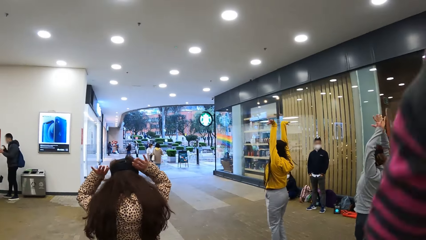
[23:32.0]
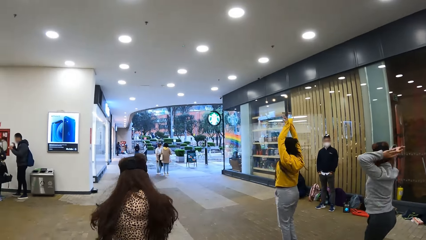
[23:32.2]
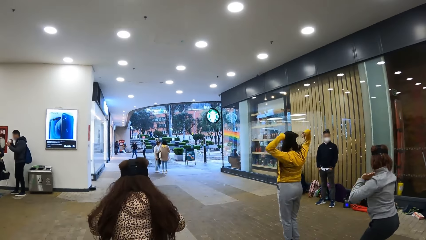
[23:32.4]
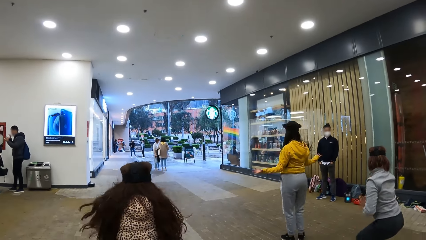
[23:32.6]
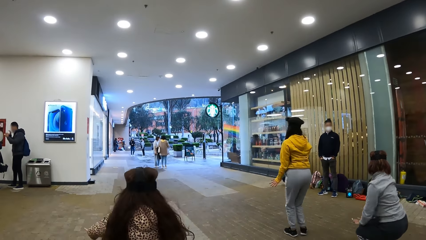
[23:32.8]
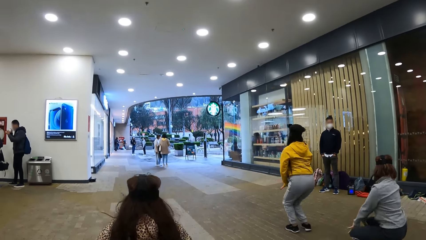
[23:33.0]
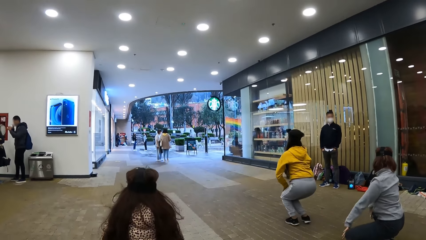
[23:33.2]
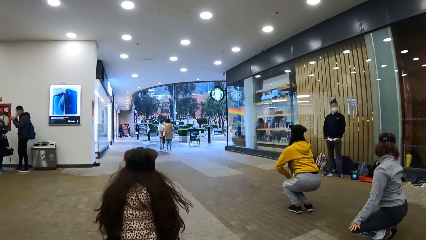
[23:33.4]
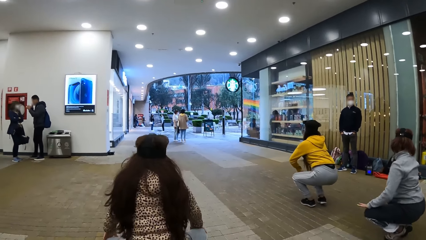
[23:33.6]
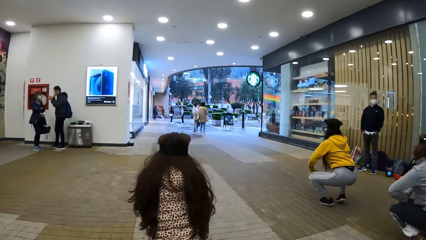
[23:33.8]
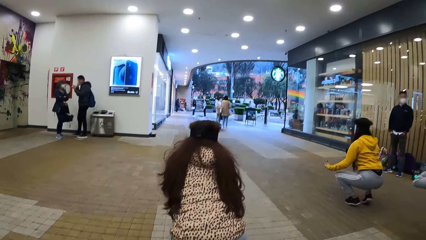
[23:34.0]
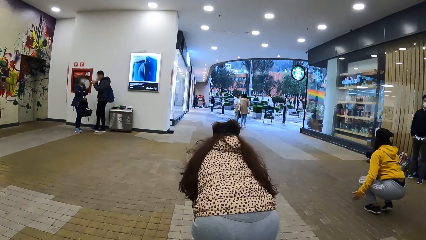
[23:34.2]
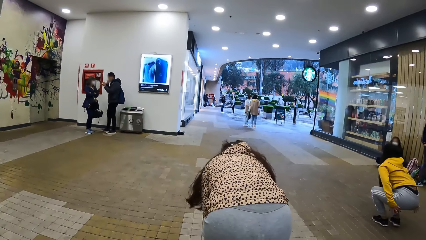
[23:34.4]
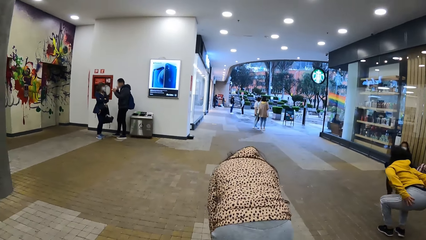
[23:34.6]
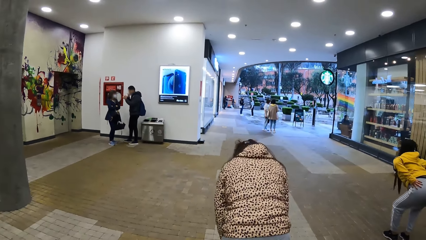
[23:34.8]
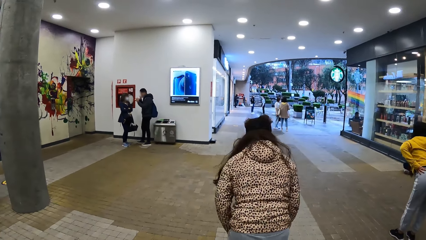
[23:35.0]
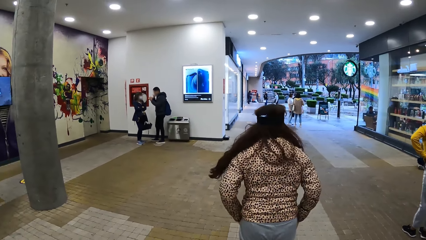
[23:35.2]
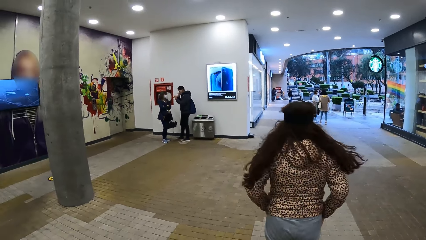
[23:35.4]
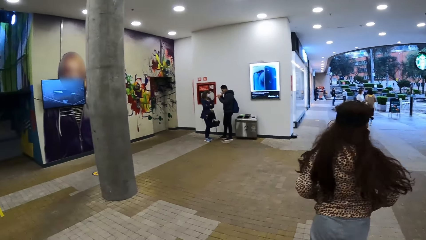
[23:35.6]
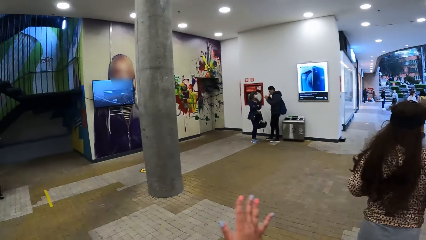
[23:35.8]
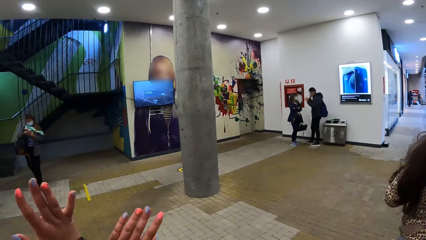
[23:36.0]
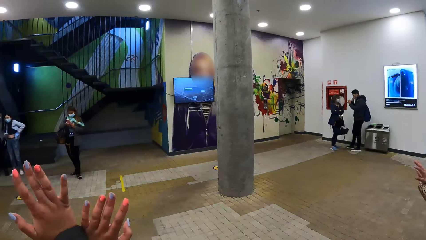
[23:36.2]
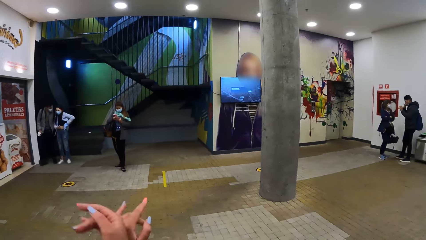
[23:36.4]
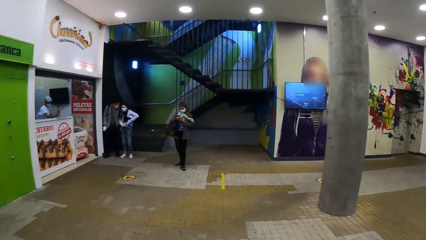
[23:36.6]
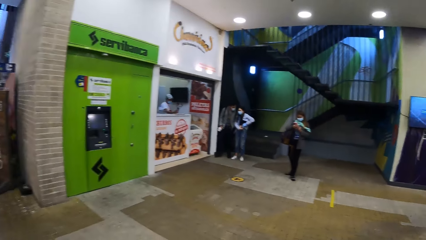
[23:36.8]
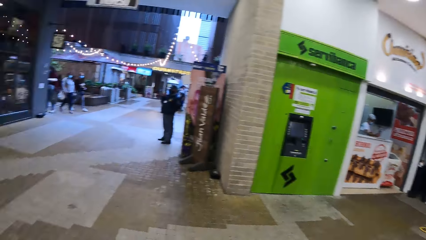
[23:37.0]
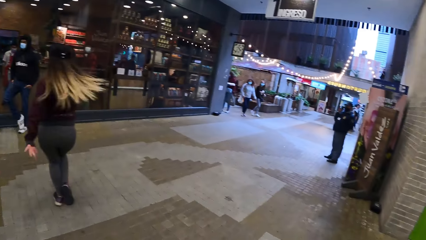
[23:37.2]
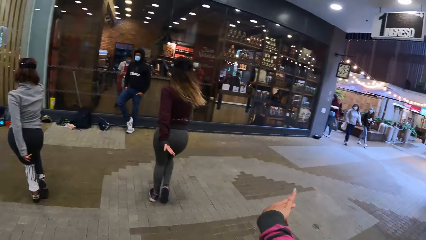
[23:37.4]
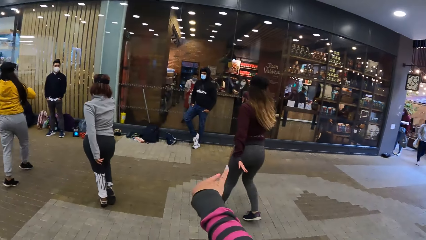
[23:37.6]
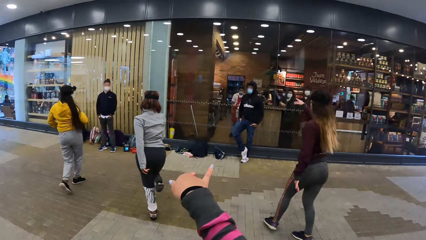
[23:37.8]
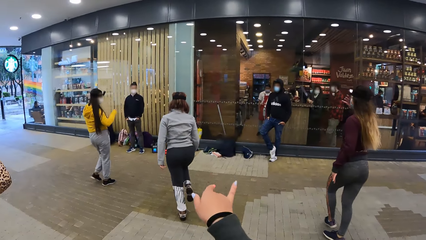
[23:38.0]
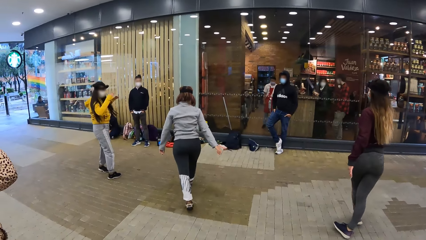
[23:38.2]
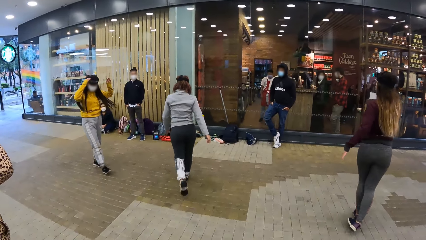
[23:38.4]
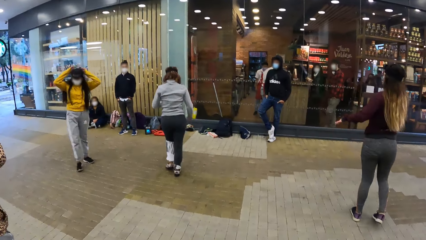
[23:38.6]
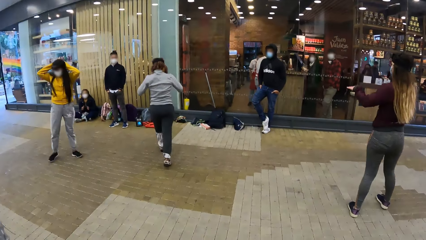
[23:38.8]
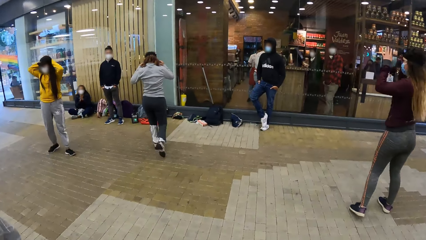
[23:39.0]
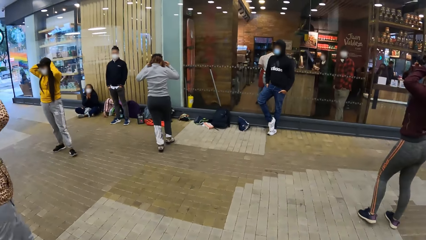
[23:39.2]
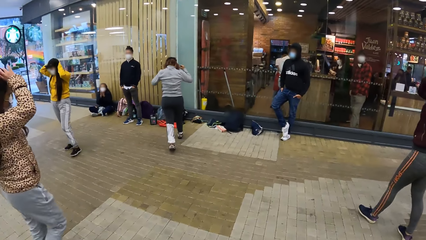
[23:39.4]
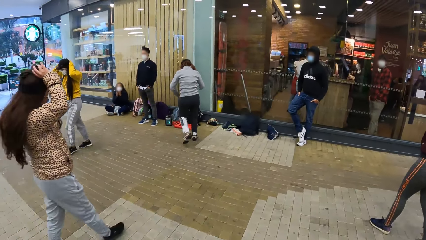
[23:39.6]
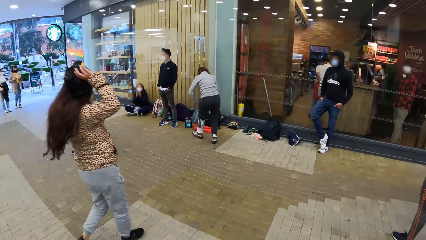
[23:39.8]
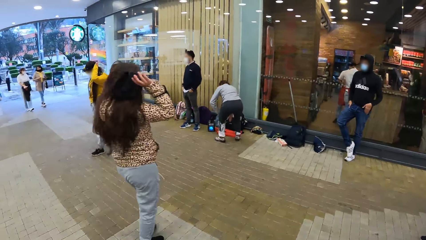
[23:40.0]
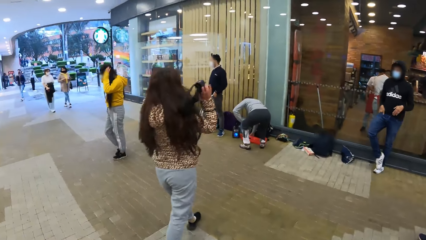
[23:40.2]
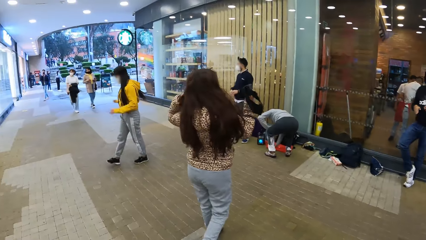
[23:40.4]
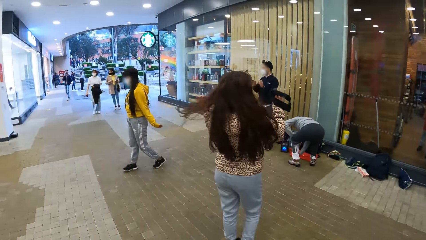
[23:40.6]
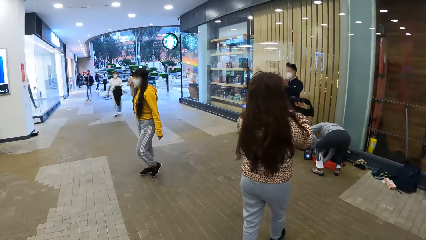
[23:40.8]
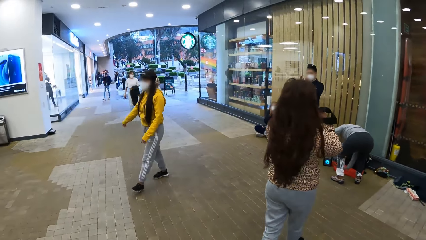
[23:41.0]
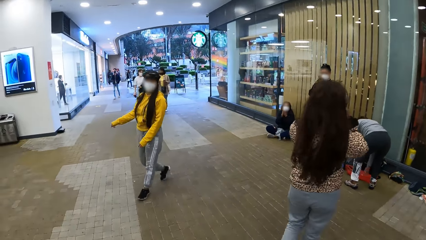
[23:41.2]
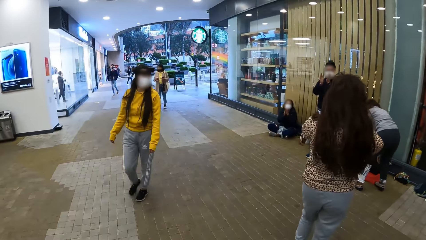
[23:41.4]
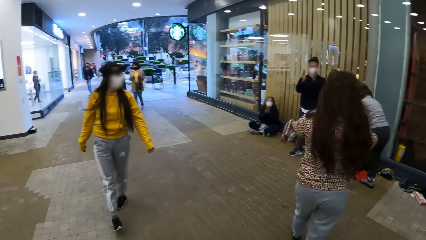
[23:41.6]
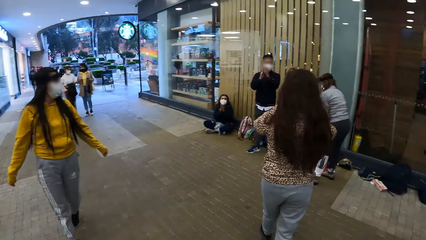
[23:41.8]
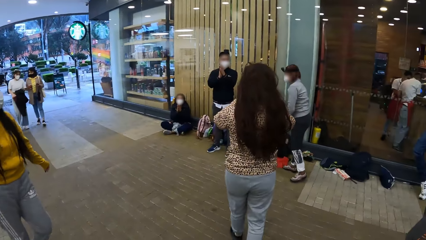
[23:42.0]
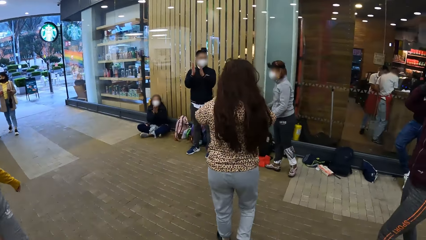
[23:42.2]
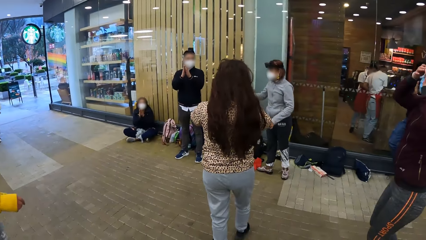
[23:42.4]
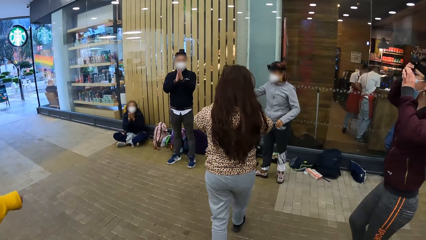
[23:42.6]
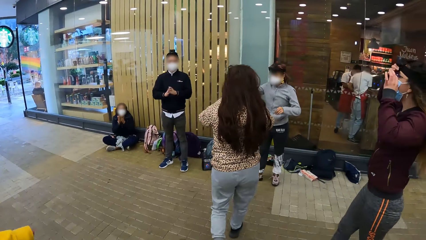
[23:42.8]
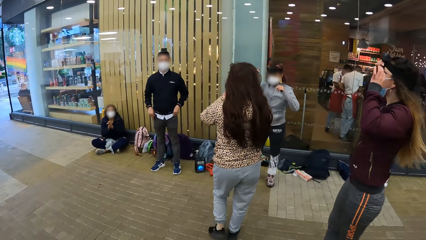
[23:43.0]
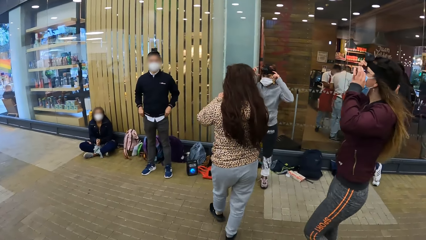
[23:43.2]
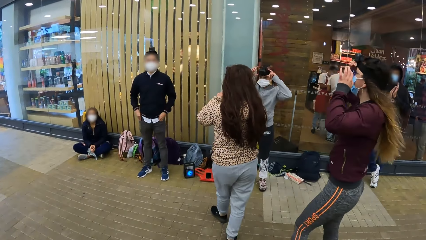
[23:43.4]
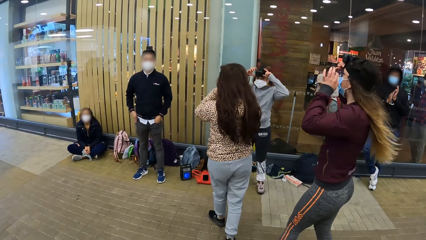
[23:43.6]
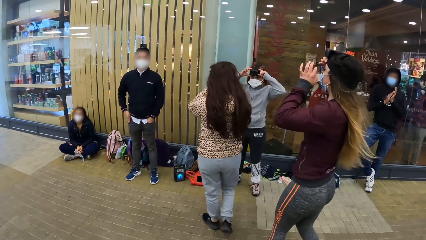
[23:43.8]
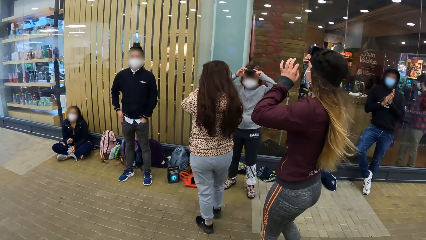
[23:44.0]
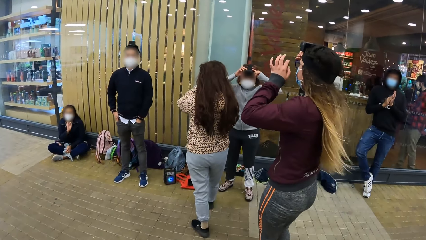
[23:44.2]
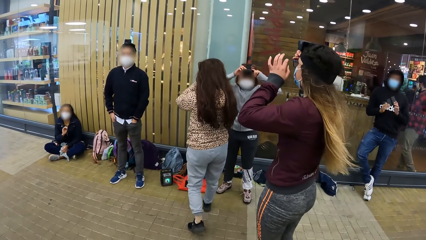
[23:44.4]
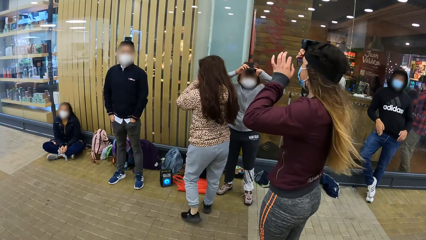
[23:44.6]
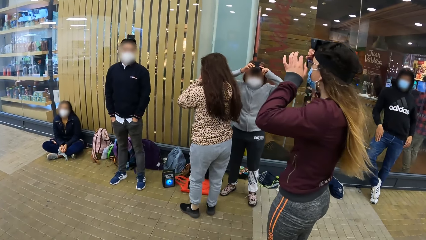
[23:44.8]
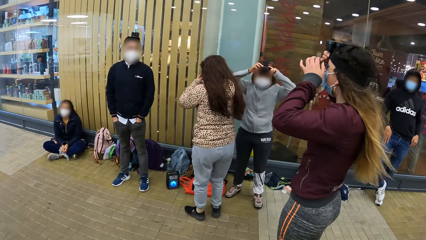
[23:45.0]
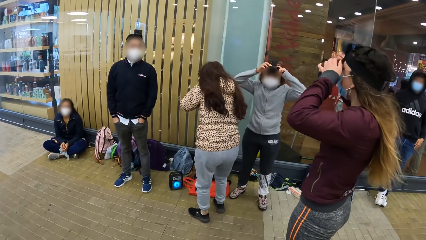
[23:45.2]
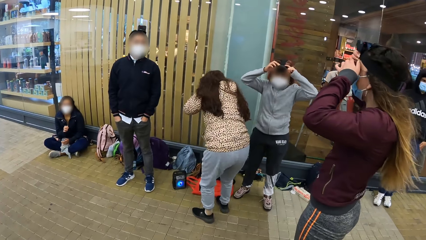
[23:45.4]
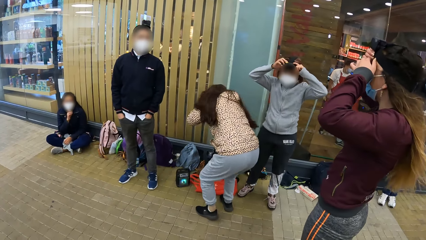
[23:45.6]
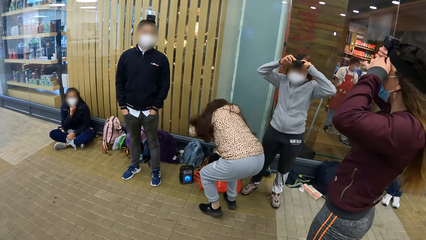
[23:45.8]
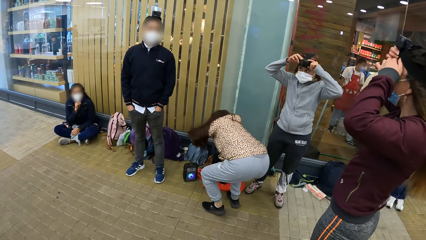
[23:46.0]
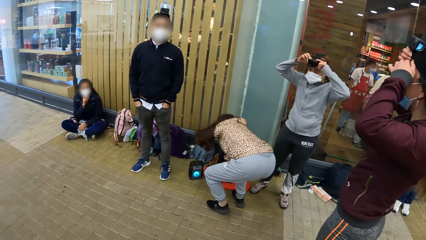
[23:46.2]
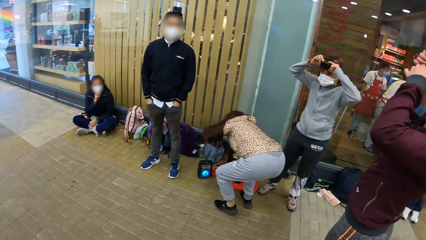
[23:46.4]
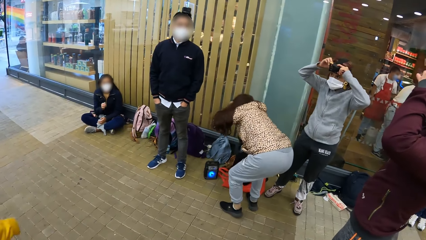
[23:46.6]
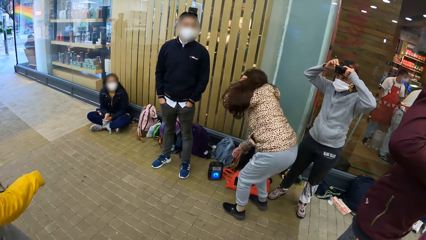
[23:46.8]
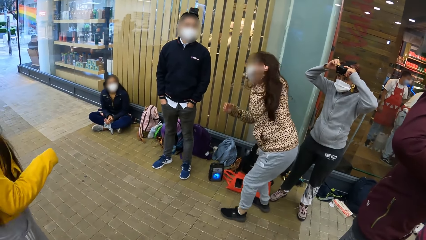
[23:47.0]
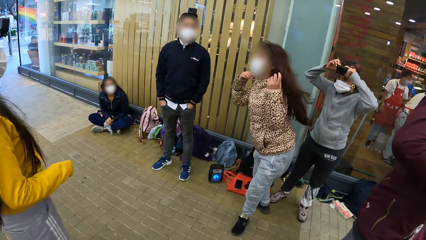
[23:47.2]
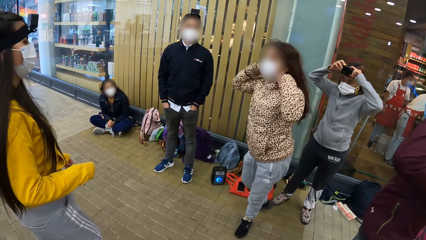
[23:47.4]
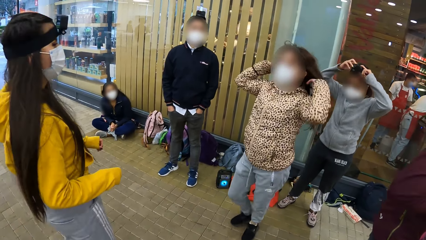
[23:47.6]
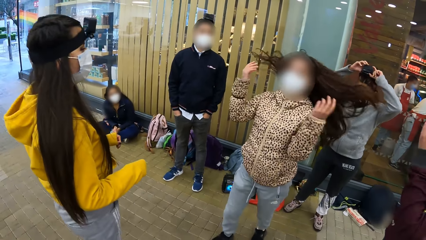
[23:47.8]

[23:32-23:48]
The camera wearer moves her hand, dances around, lifts her hands, turns around and moves her hand. A woman operates a phone on the floor with her right hand. A person touches her camera. The camera wearer moves around. Another person bends down. Another woman operates the phone on the floor with her right hand. The first woman removes a camera from her head with both hands.
